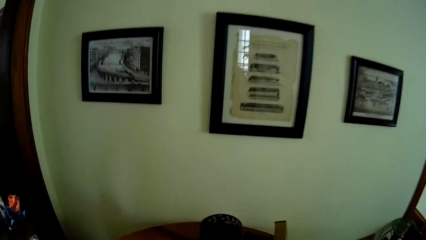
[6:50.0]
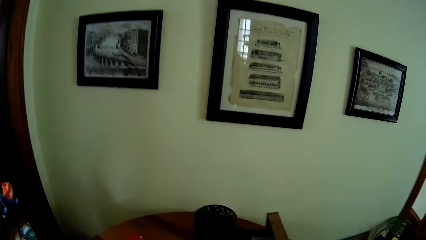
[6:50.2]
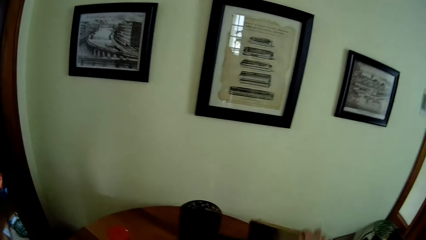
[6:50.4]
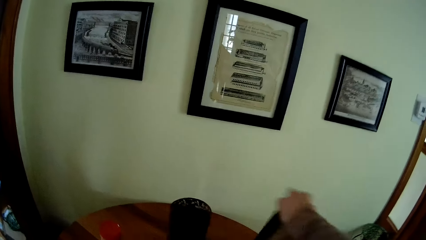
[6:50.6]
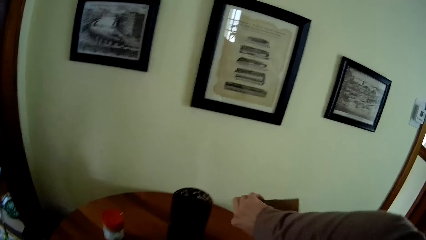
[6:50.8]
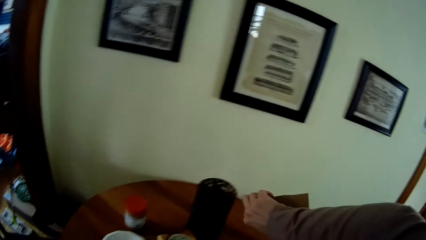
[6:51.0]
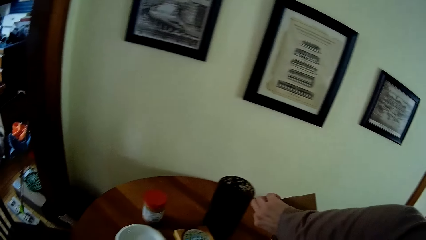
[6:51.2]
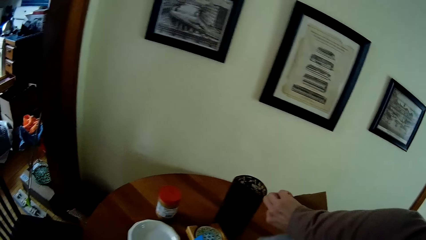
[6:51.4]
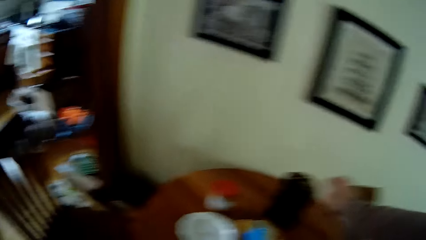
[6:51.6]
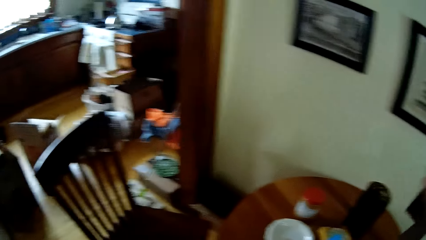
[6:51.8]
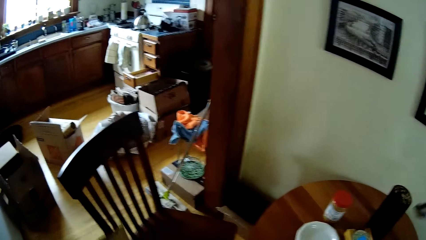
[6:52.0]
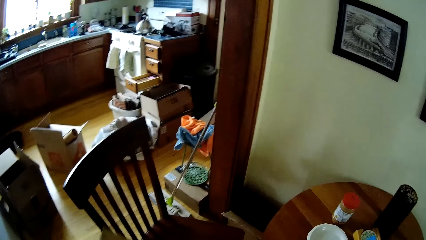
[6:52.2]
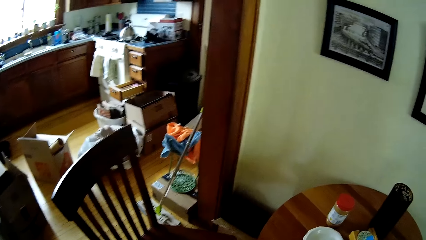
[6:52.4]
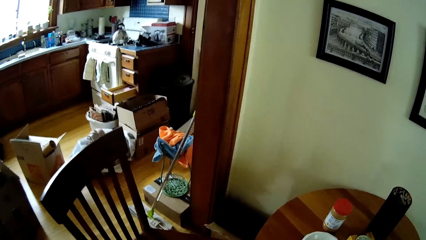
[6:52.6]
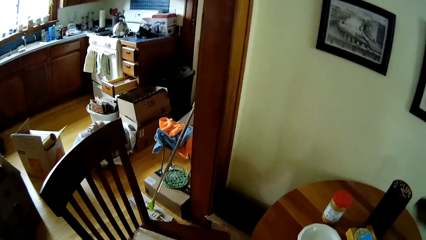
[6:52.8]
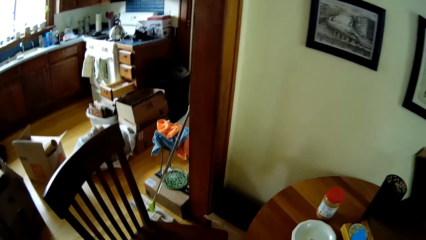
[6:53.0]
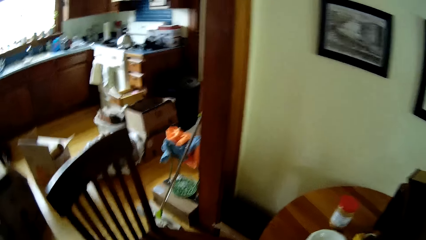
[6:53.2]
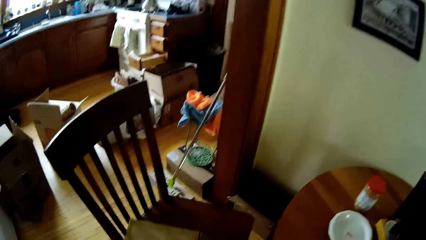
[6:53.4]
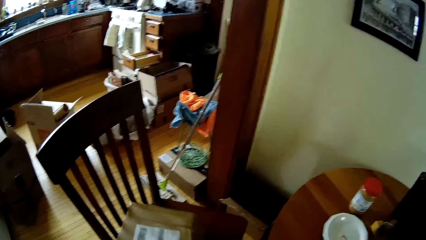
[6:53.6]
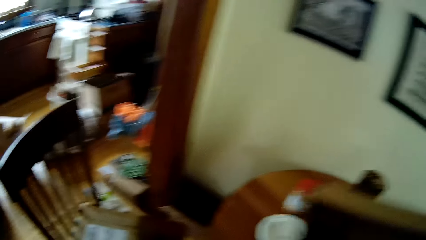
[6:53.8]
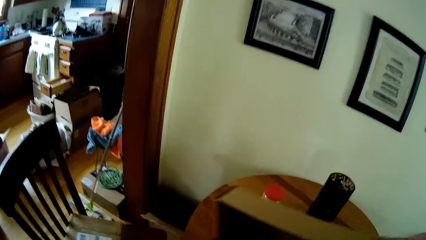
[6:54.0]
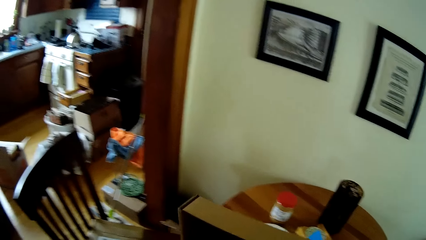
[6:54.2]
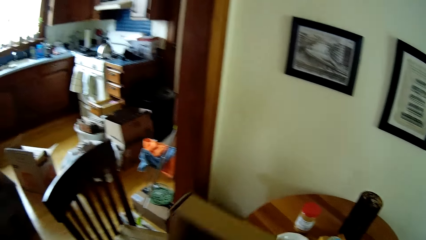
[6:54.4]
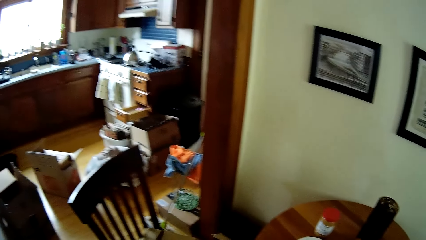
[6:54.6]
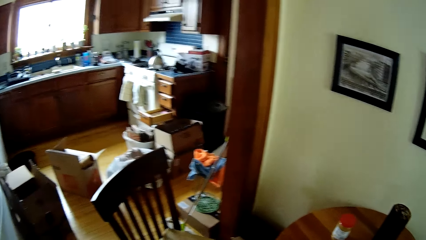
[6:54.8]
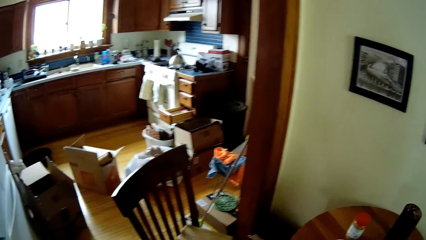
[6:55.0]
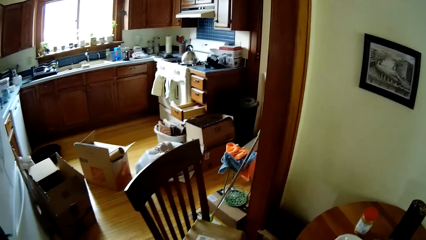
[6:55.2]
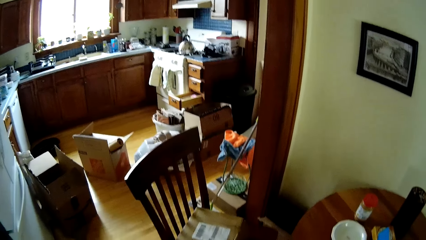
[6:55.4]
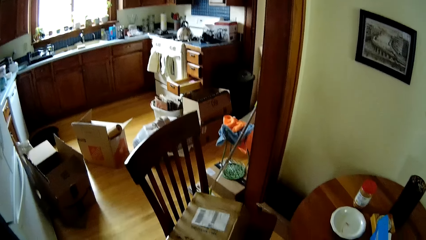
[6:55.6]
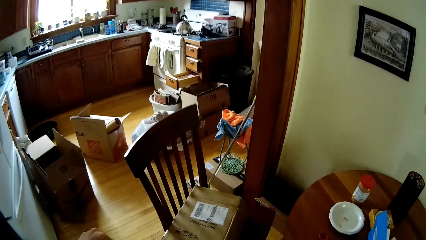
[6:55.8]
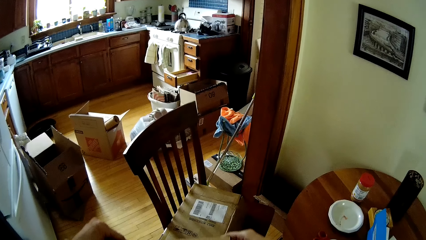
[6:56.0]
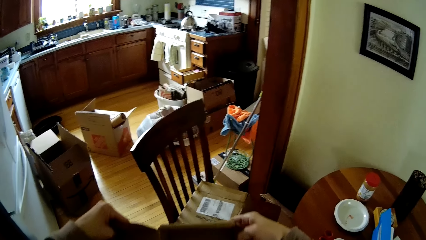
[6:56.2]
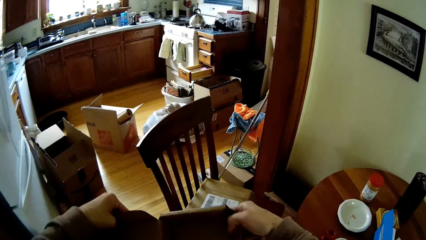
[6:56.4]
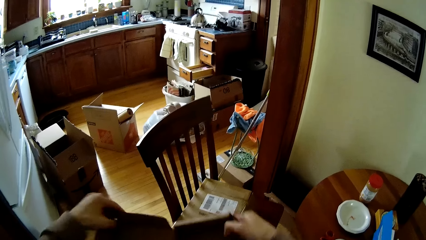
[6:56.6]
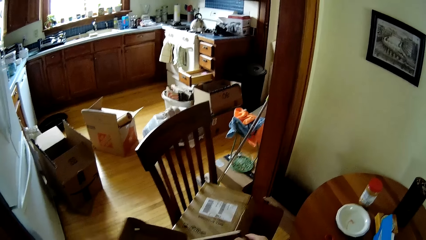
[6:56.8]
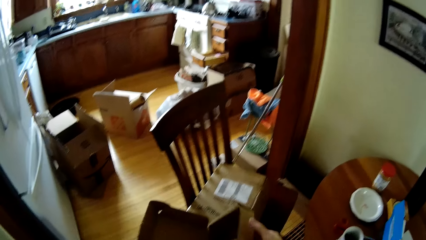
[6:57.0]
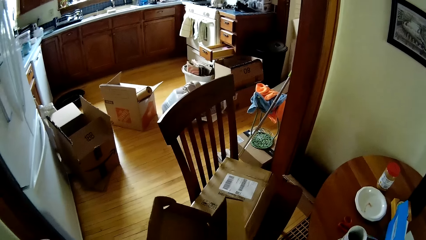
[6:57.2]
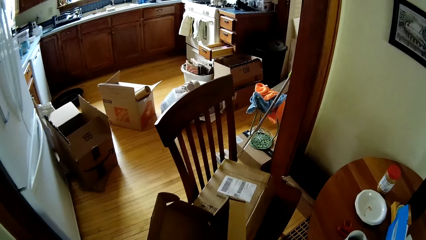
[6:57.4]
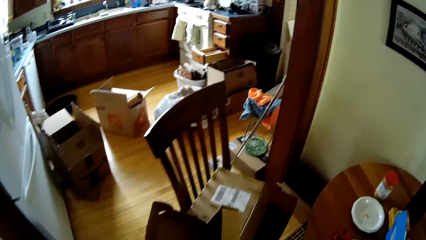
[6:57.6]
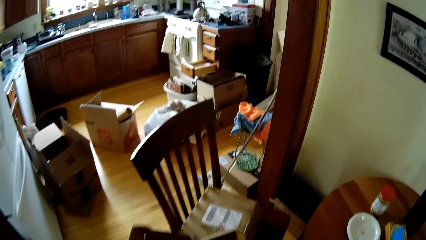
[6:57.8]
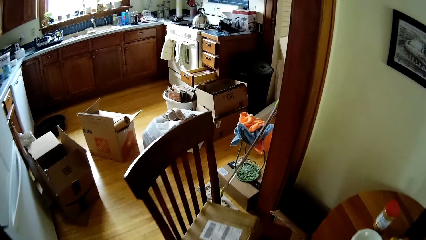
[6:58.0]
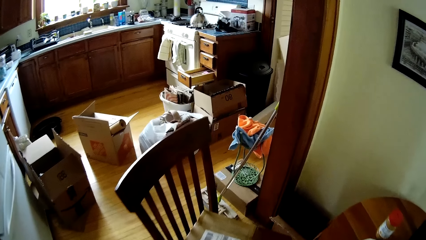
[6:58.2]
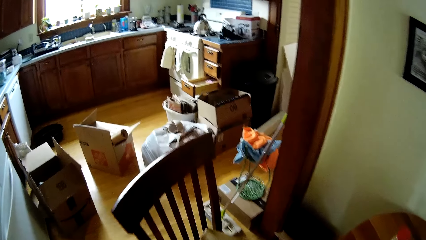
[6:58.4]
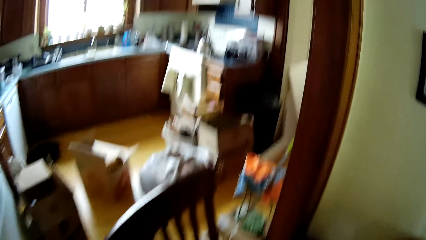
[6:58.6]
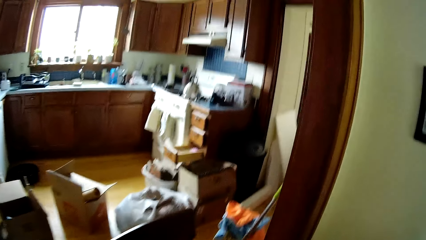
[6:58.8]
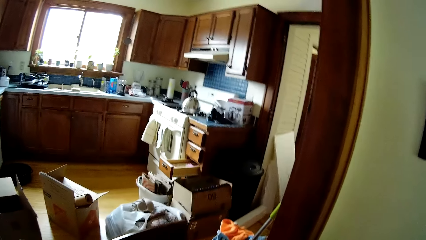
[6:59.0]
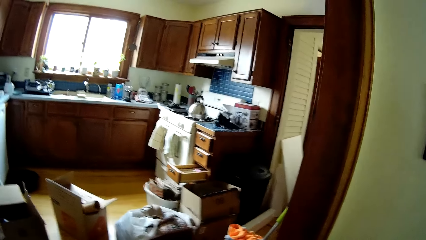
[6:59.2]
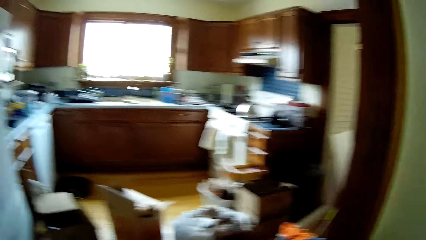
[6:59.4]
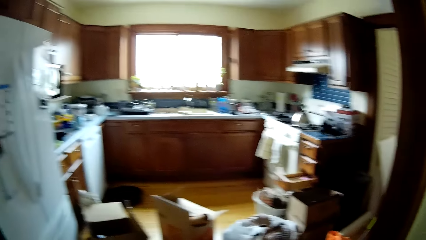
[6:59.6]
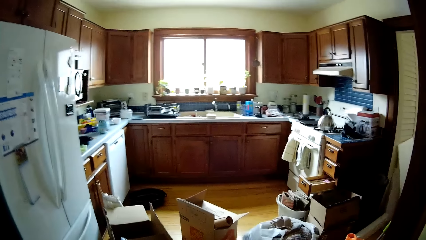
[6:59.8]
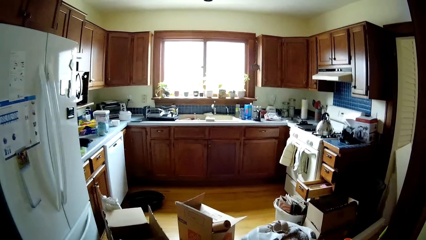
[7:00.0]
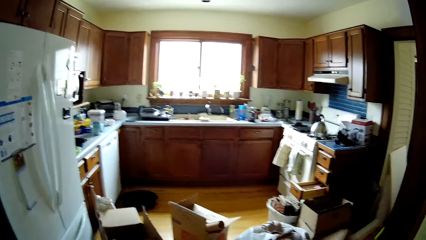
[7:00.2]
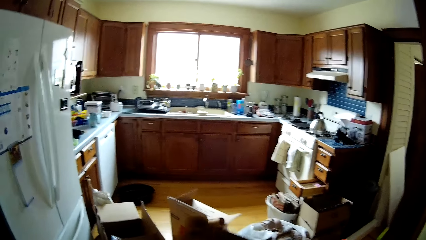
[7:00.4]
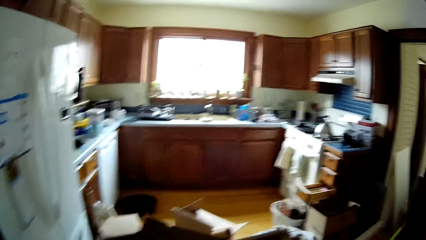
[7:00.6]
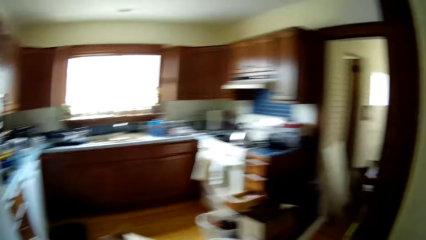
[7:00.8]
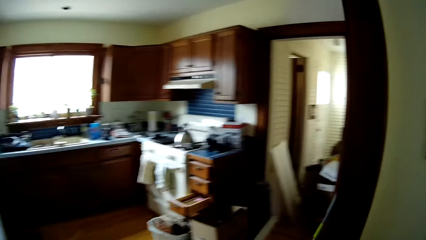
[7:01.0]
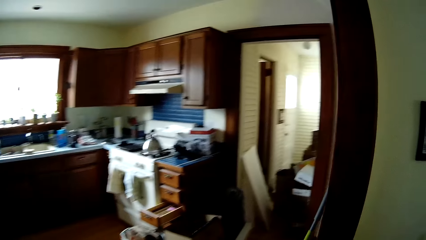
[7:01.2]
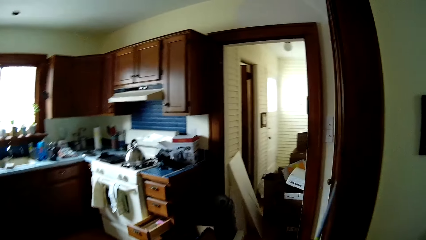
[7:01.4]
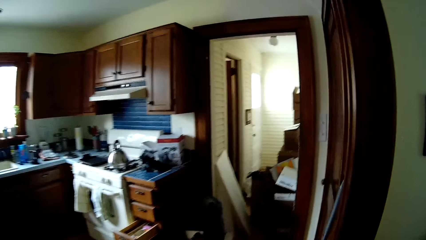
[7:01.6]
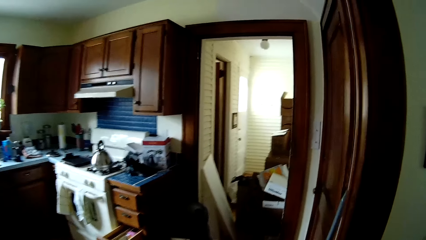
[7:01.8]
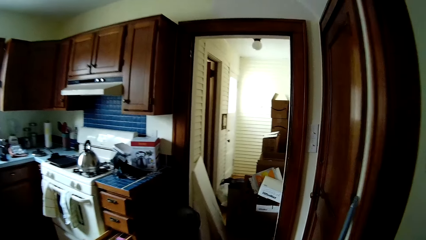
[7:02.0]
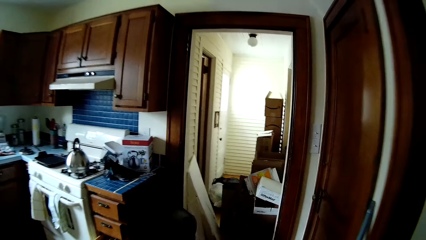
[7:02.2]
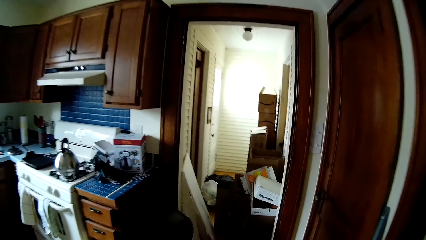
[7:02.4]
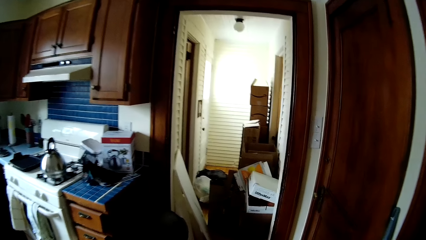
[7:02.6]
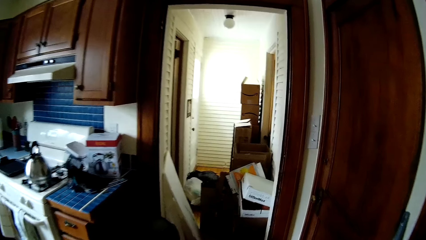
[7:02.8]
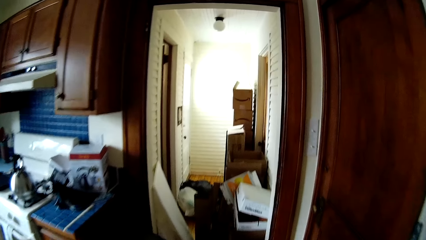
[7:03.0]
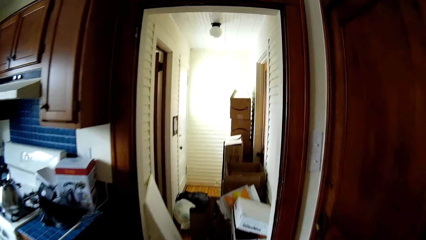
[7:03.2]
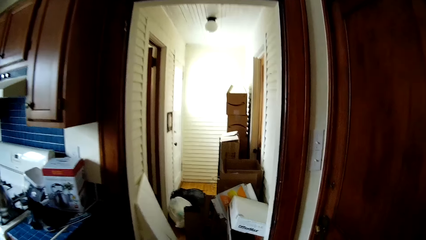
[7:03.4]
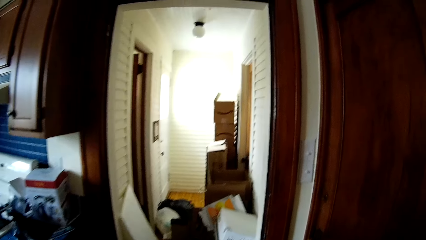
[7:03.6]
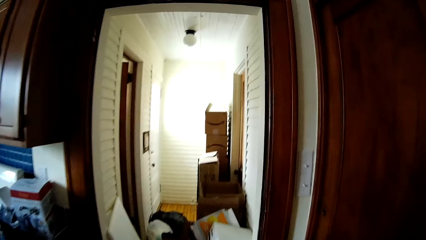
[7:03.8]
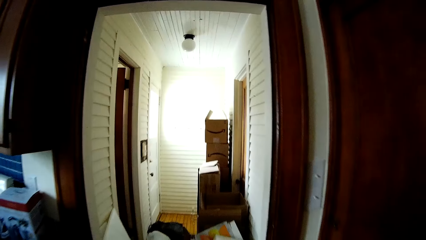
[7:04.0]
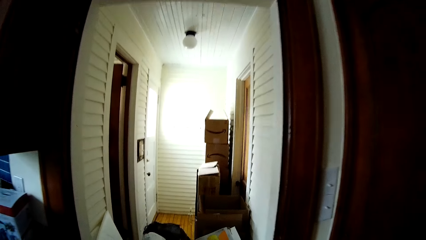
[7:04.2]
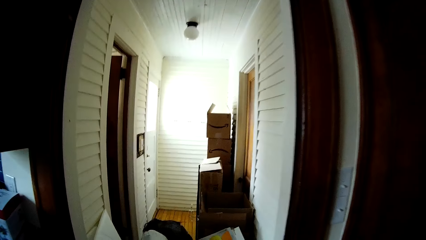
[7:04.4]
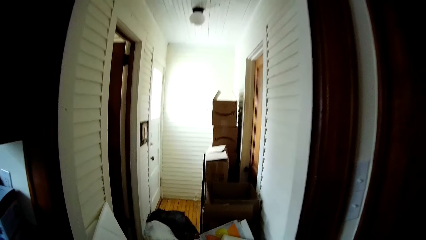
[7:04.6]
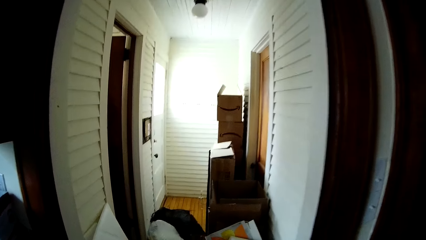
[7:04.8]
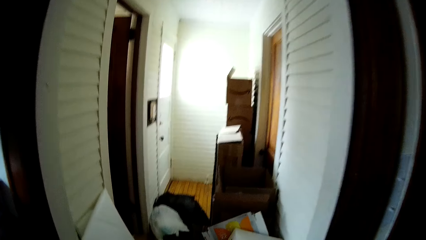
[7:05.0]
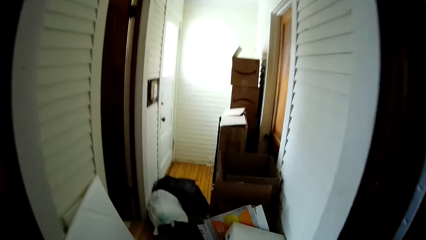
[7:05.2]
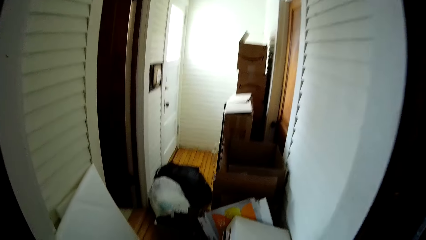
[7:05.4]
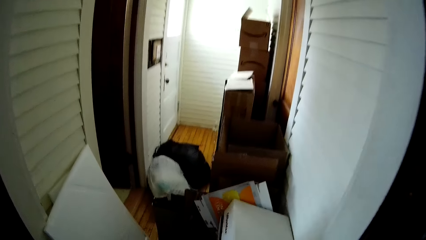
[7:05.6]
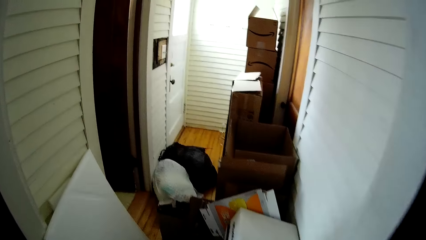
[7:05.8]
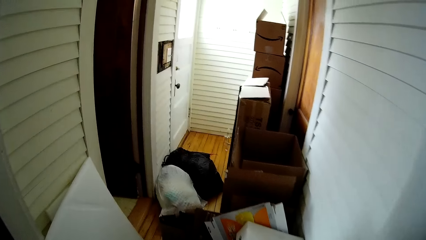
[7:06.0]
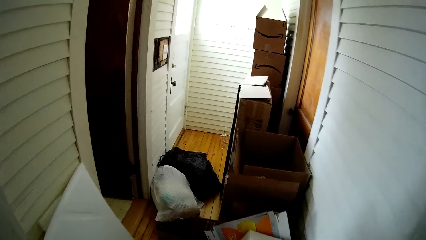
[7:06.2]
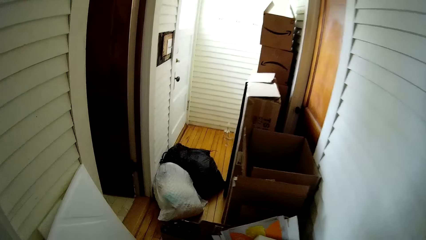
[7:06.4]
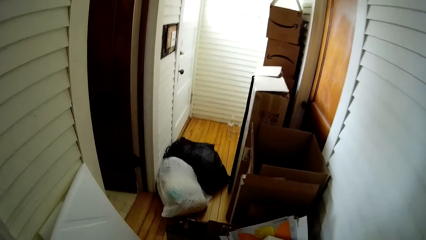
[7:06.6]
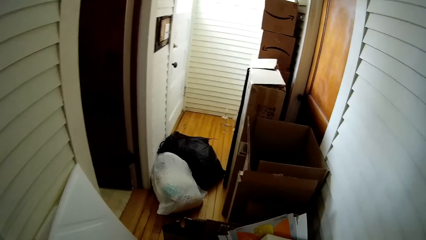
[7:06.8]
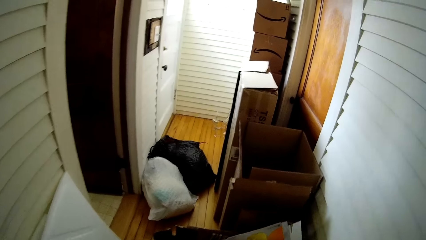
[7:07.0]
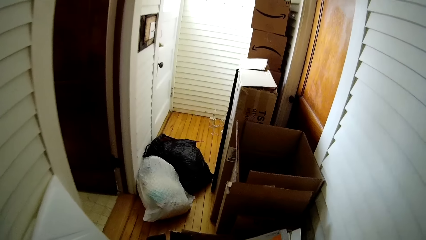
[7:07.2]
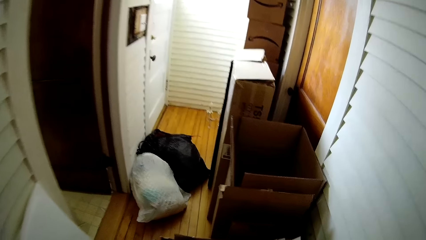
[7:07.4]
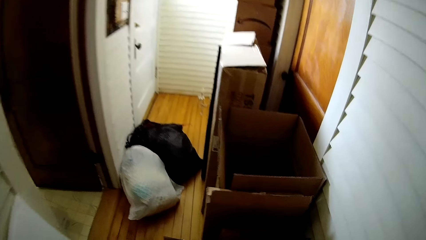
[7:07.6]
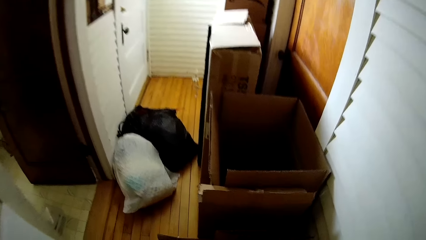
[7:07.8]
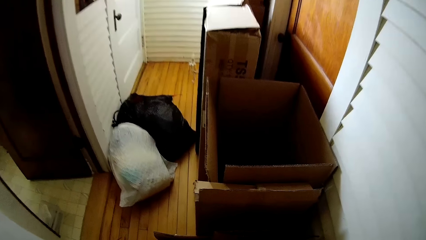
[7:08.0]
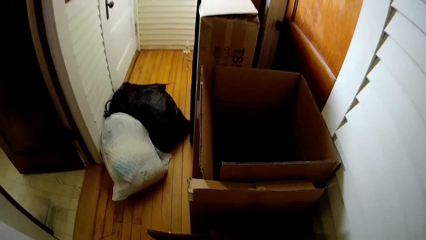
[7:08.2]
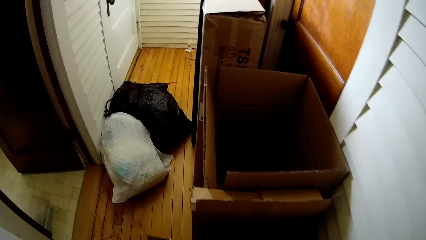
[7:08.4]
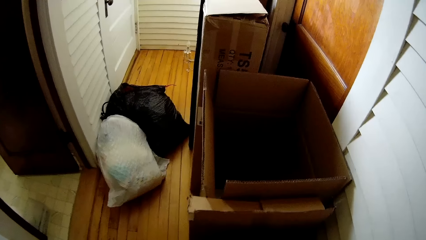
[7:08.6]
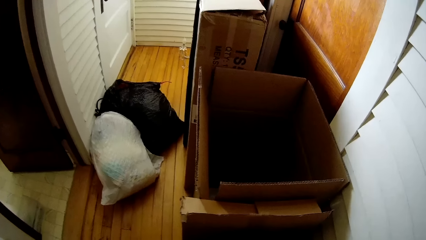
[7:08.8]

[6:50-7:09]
The camera wearer picks up a small brown carton from the brown table with his right hand. He puts the carton down. He holds the small brown carton with both hands. He walks into a kitchen. He walks towards a stacked carton in a passage.
